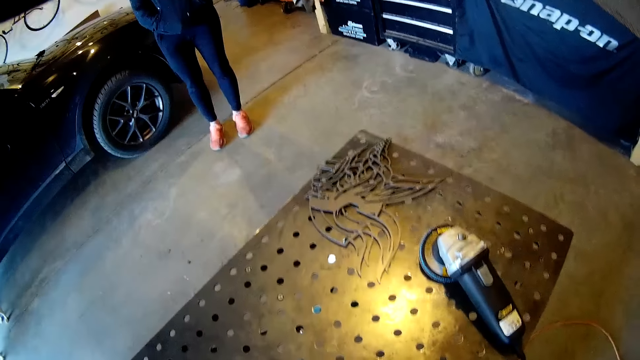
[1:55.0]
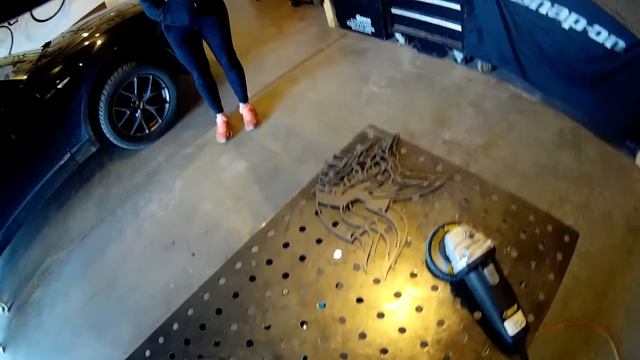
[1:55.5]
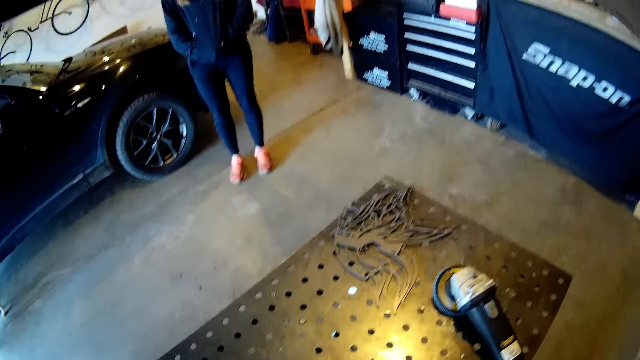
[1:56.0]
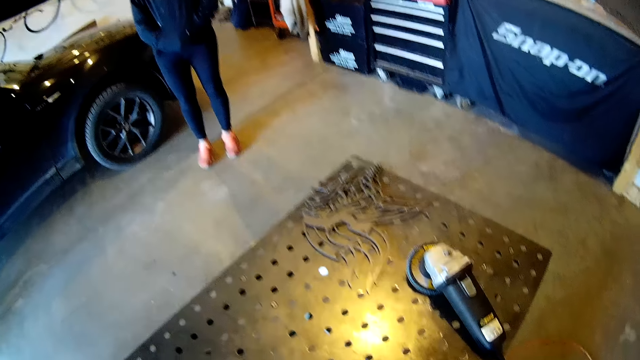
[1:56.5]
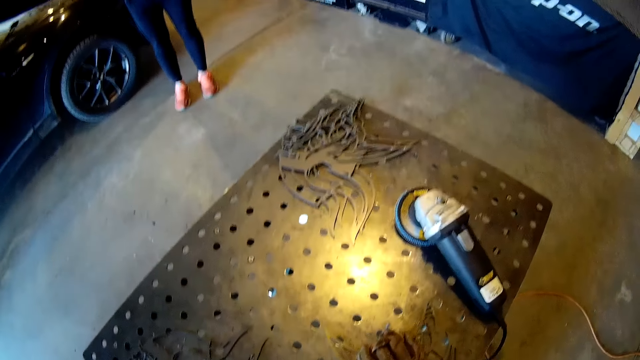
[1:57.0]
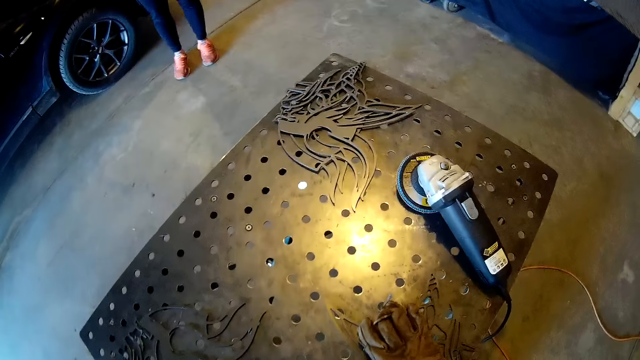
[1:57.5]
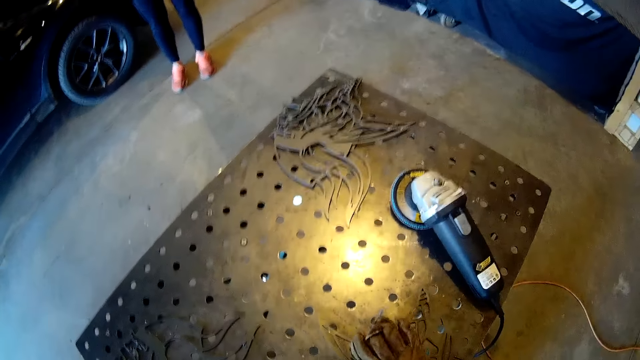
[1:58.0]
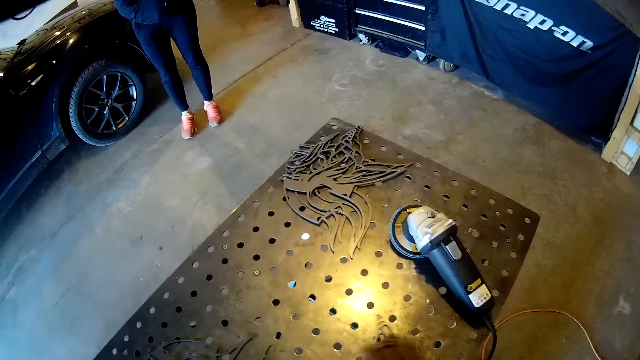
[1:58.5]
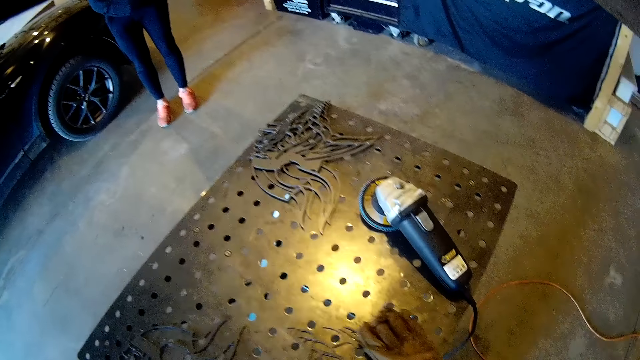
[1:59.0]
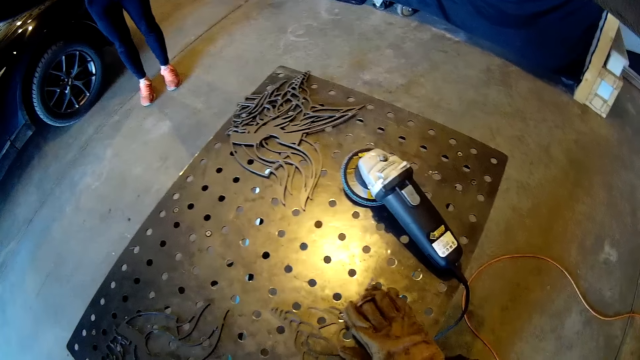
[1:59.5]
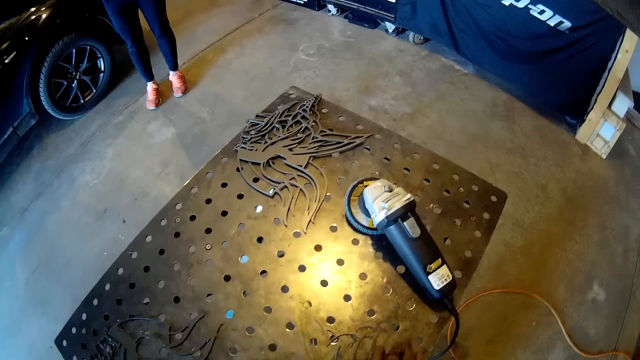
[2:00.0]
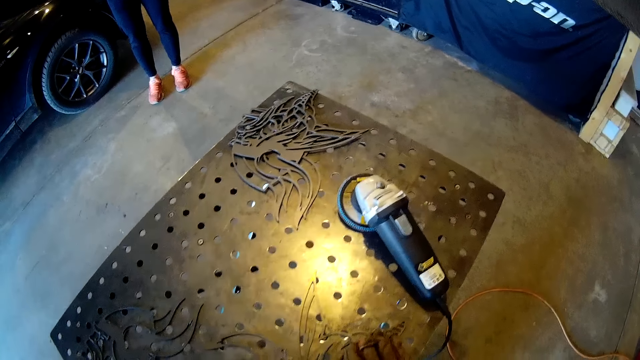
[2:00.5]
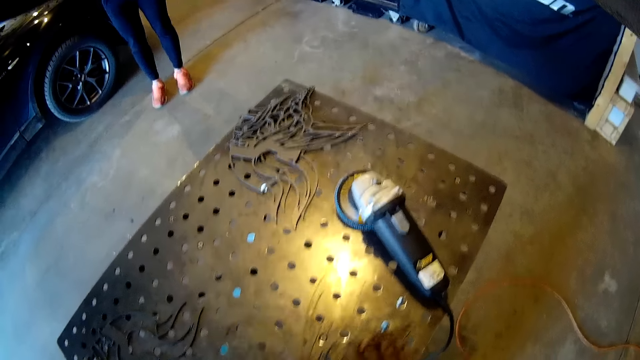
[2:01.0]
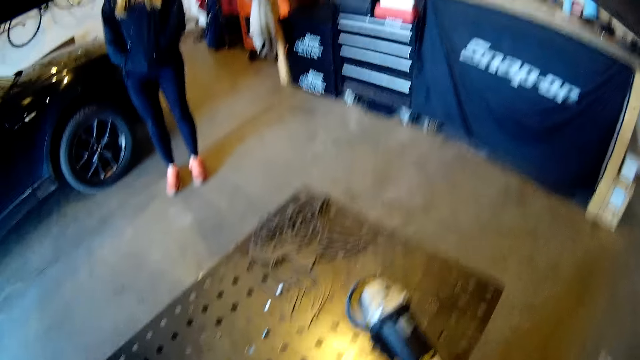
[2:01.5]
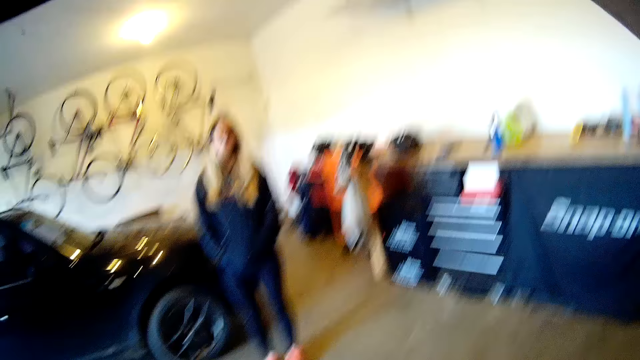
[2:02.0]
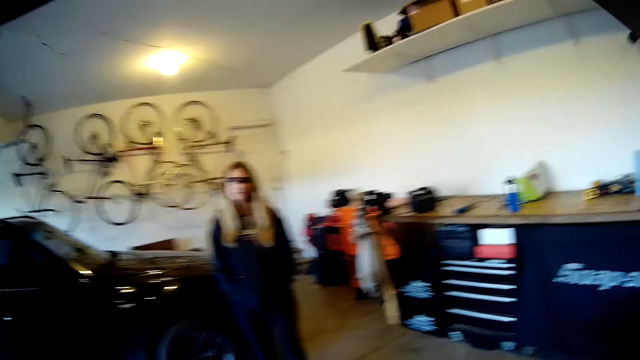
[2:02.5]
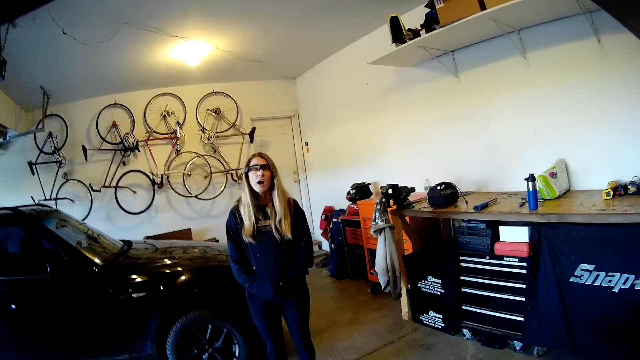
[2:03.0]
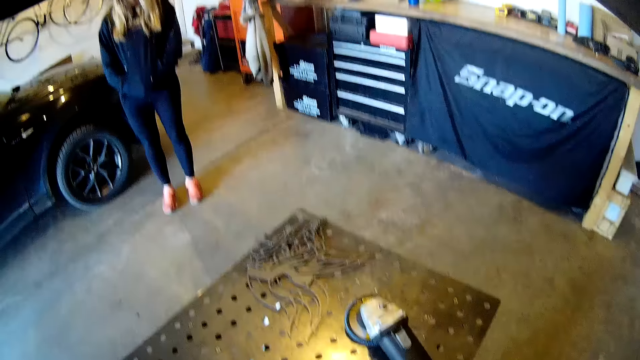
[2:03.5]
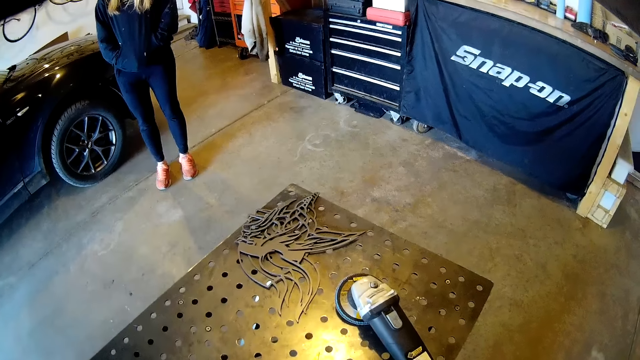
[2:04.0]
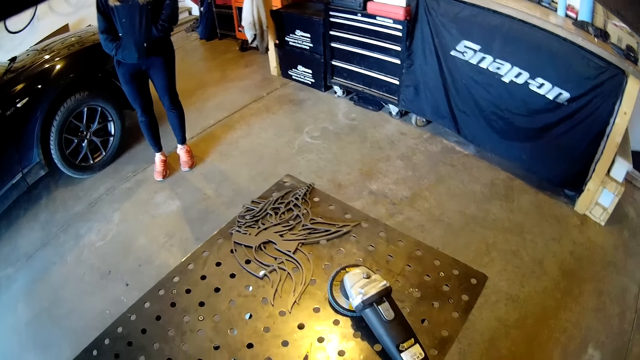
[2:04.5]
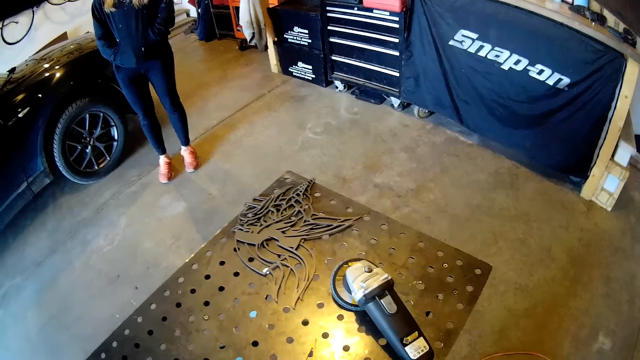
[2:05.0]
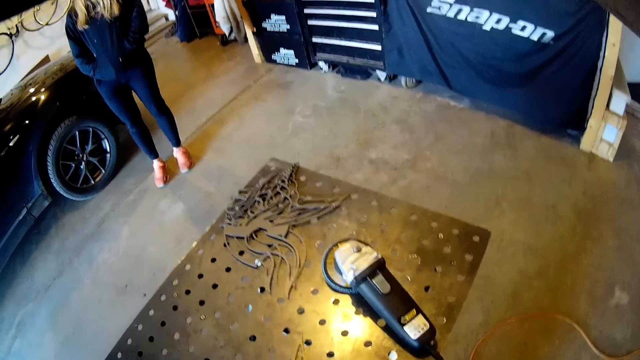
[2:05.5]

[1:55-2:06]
The camera wearer straightens the metal piece with a scraper in his right hand.

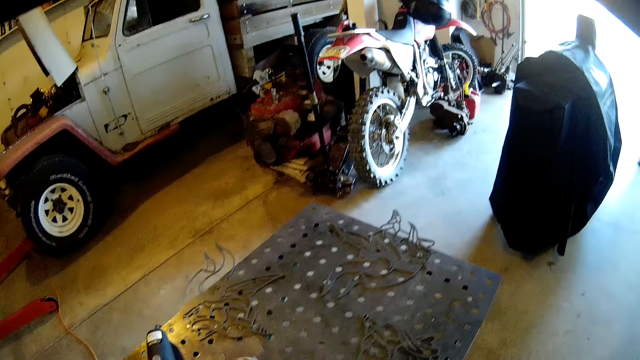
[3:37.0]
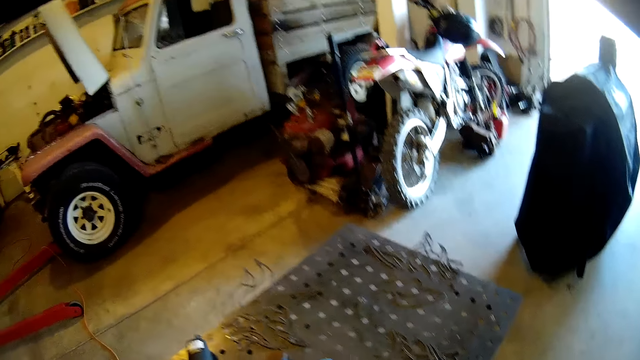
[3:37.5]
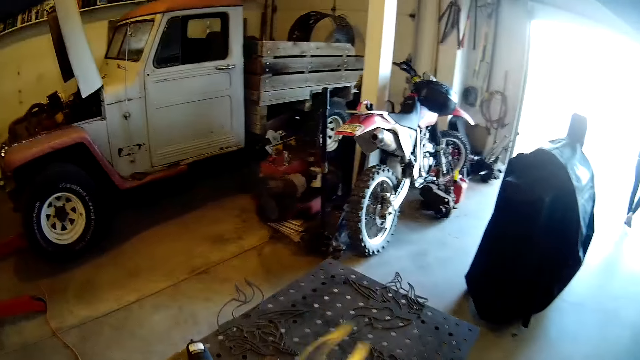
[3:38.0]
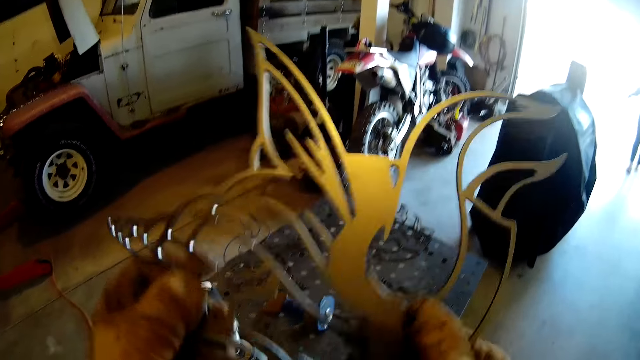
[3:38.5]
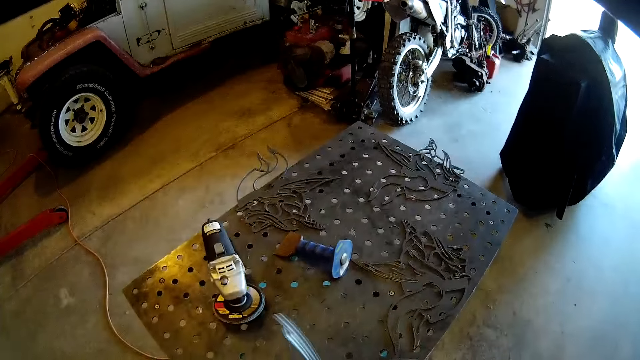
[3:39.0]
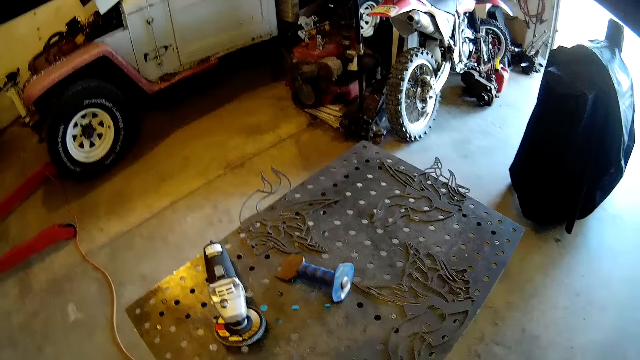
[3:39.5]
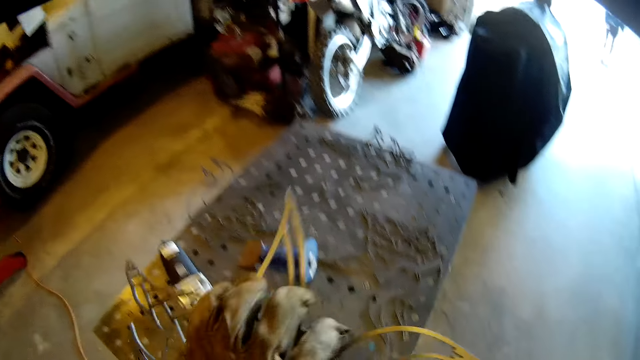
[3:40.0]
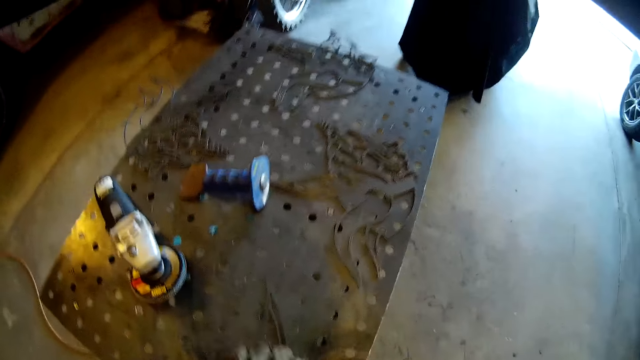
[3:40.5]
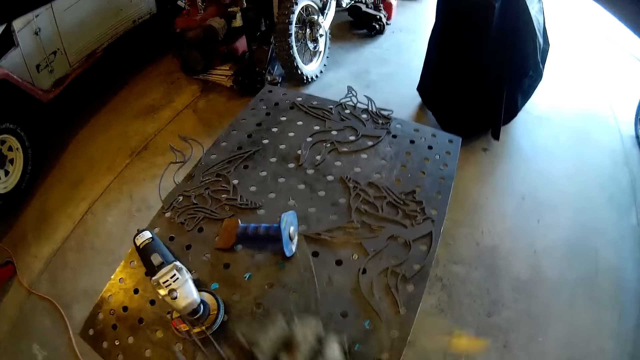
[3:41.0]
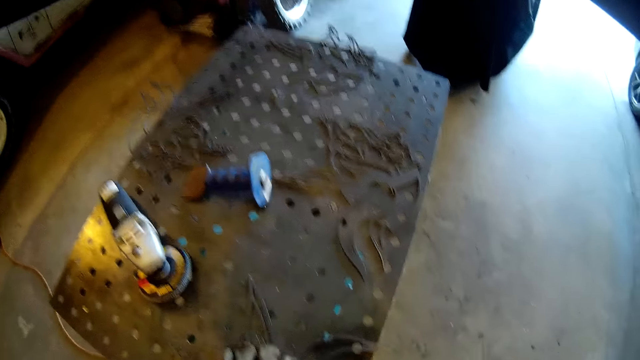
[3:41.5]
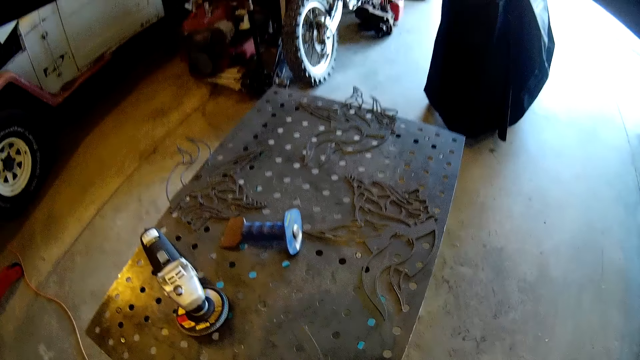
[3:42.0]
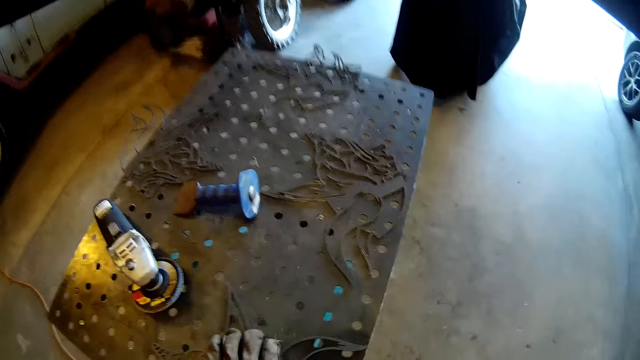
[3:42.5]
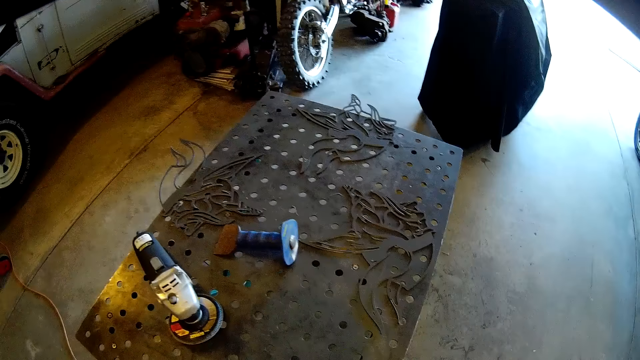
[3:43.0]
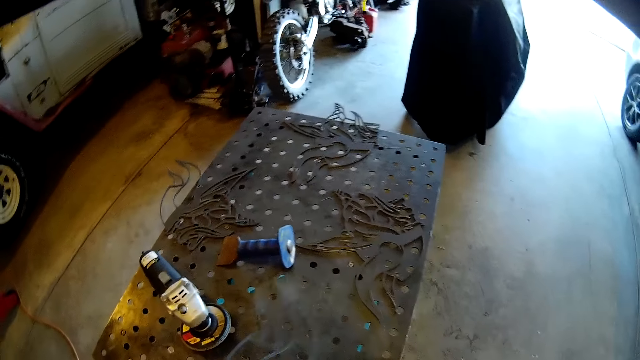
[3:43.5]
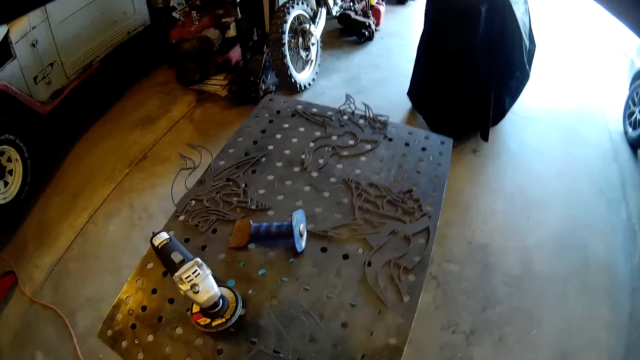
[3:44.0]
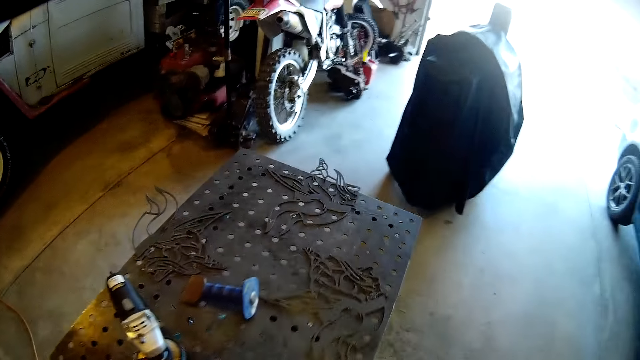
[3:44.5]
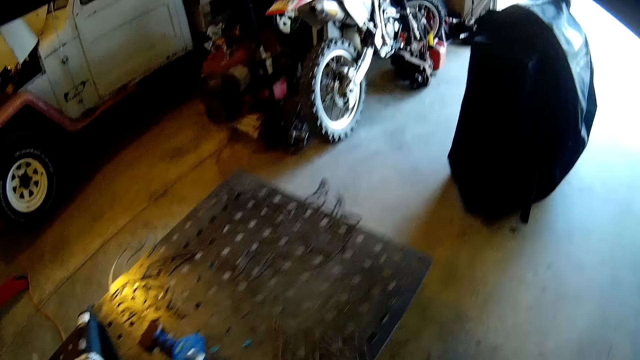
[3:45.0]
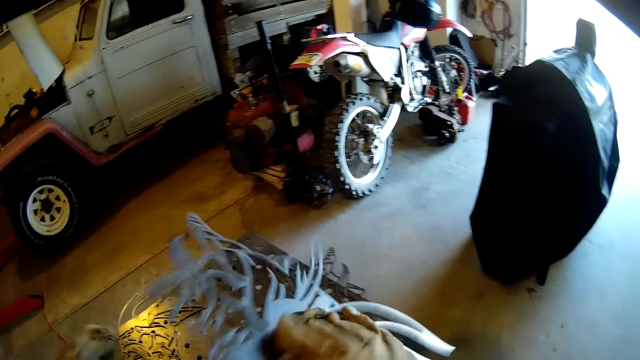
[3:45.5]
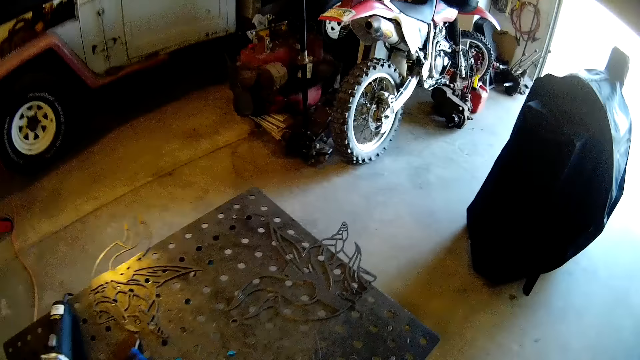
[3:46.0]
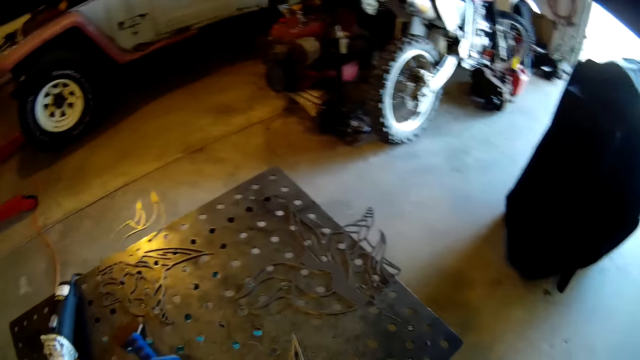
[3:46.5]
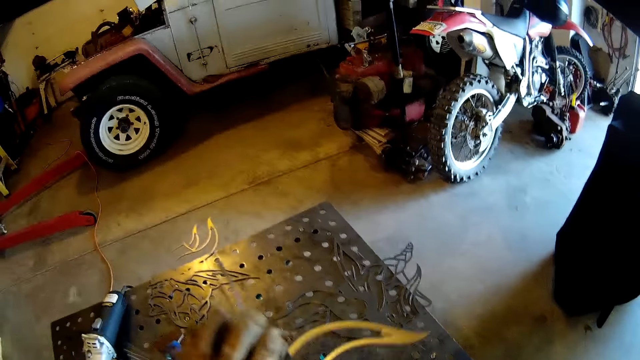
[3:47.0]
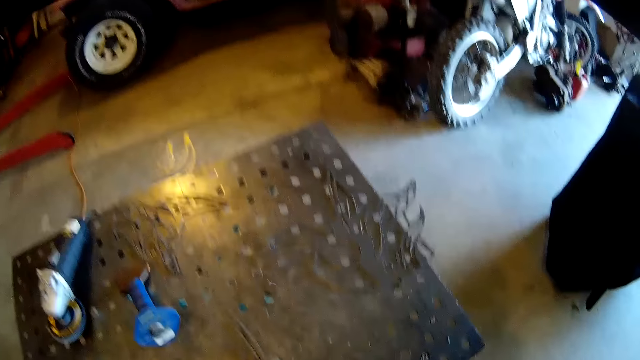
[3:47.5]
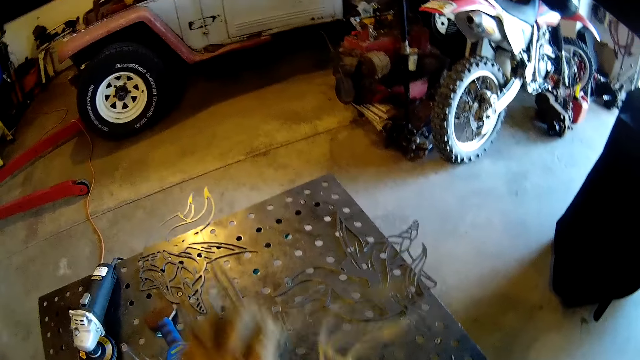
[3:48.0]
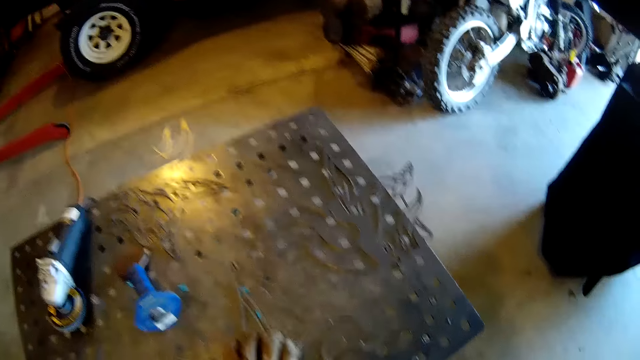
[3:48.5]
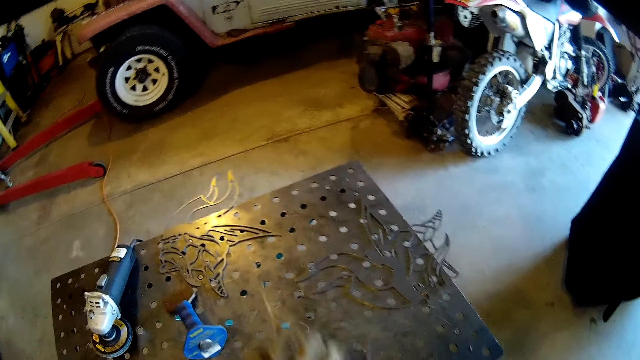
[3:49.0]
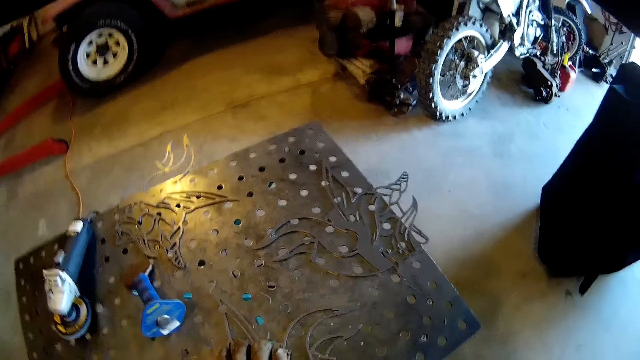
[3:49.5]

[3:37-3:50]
The camera wearer hits the metal piece on the workbench.
